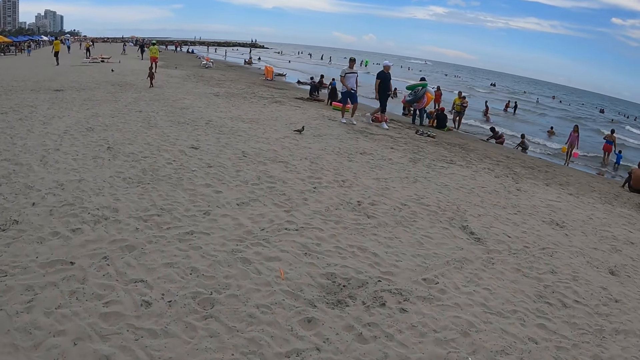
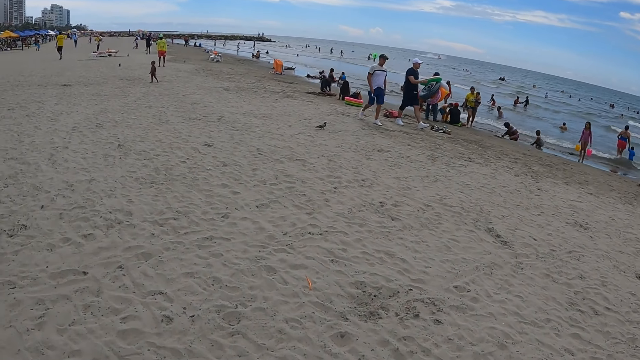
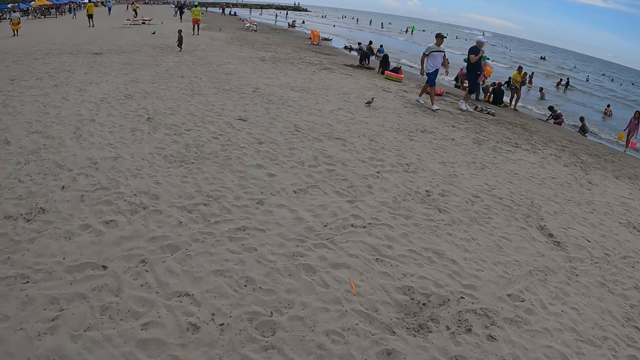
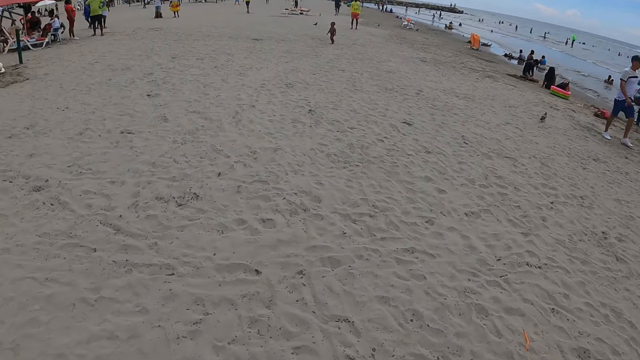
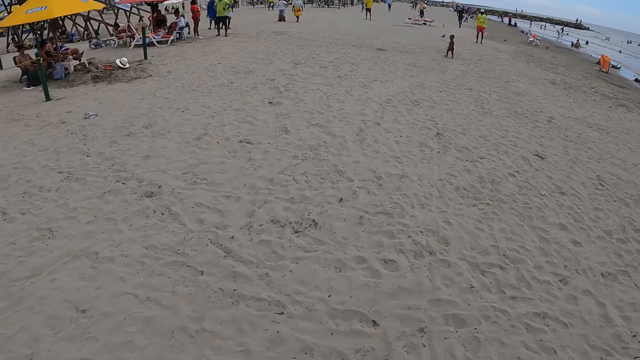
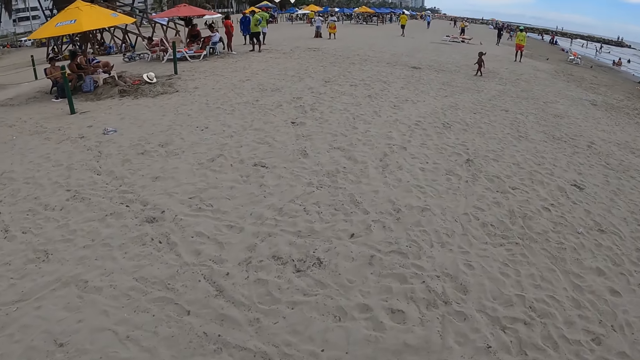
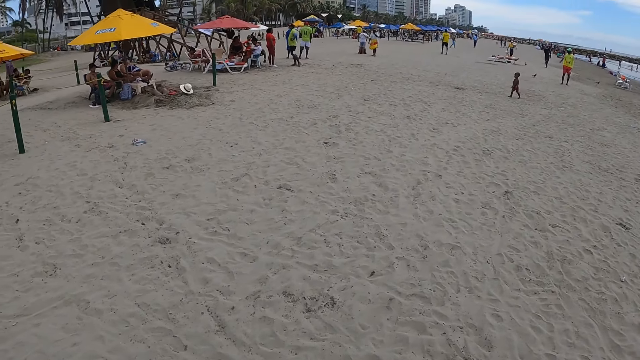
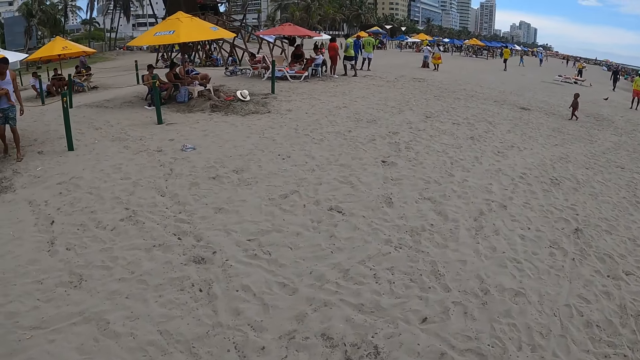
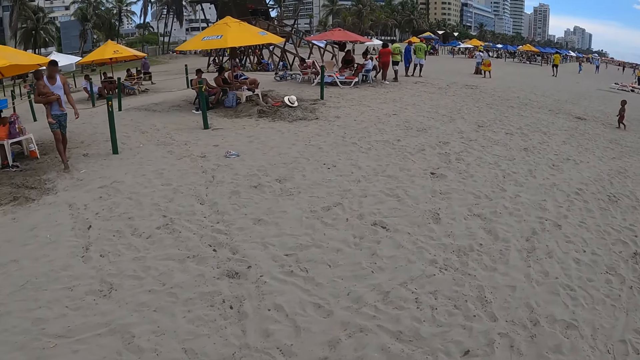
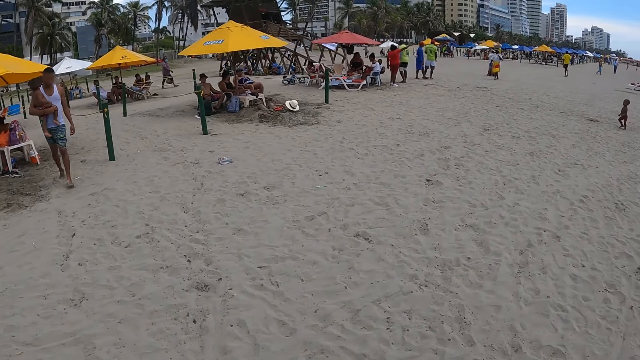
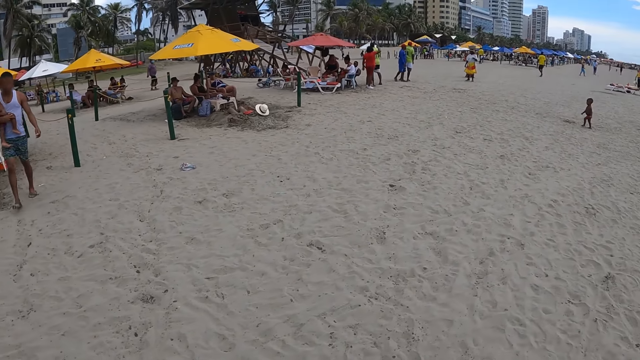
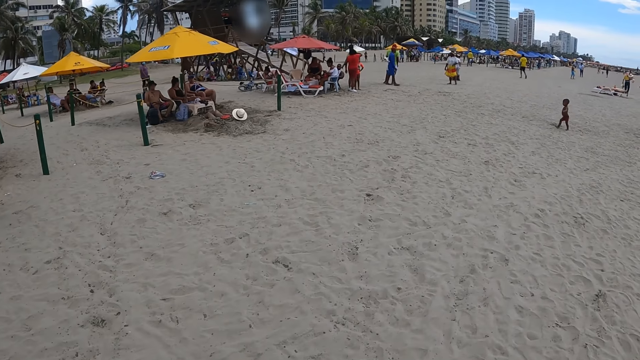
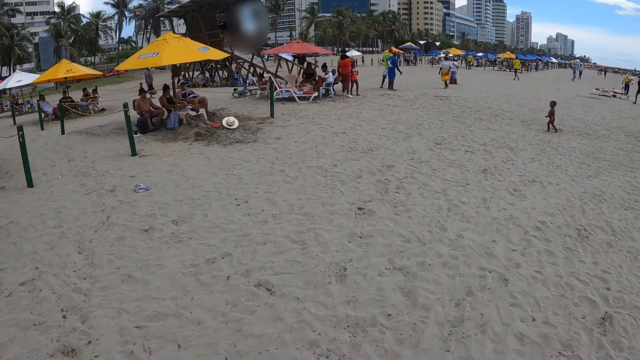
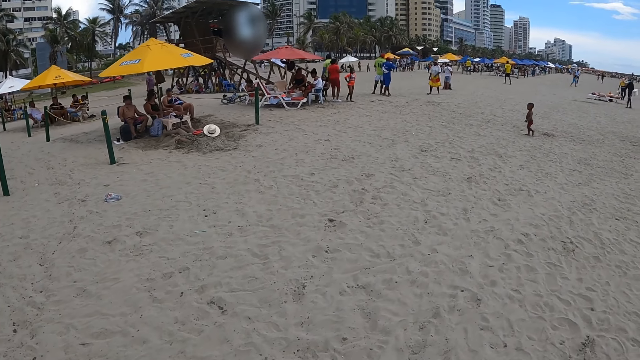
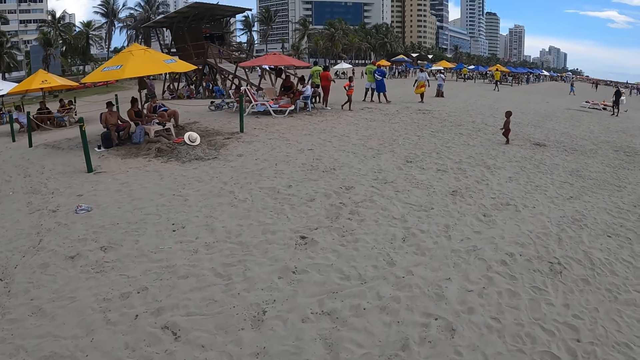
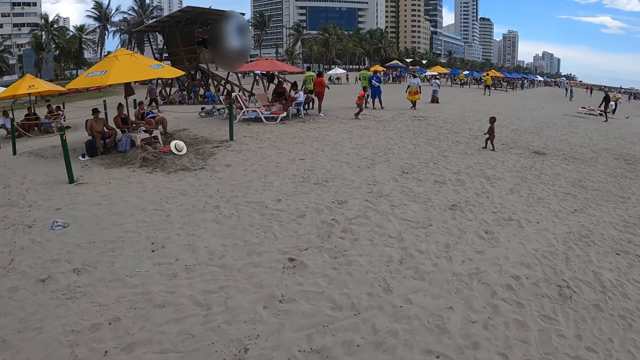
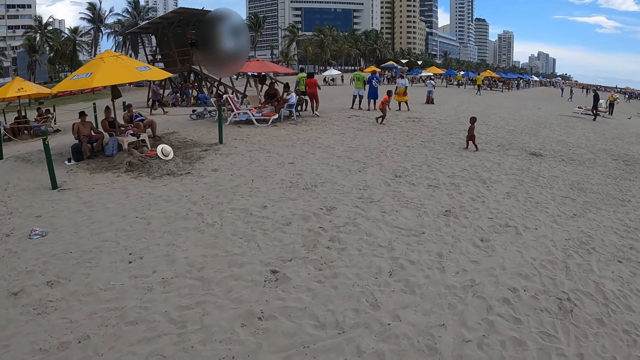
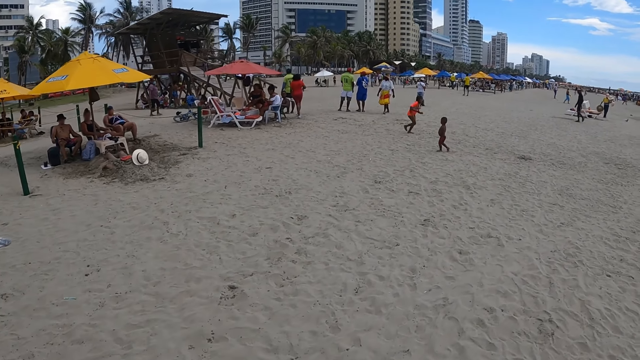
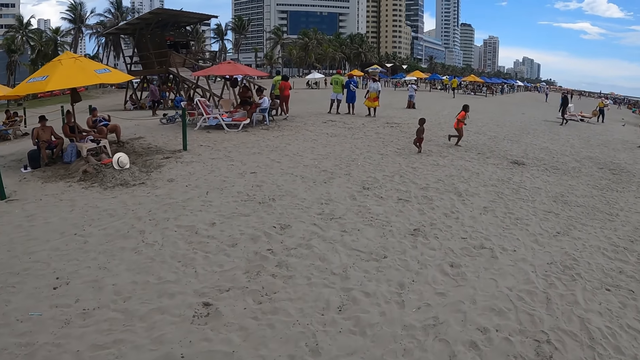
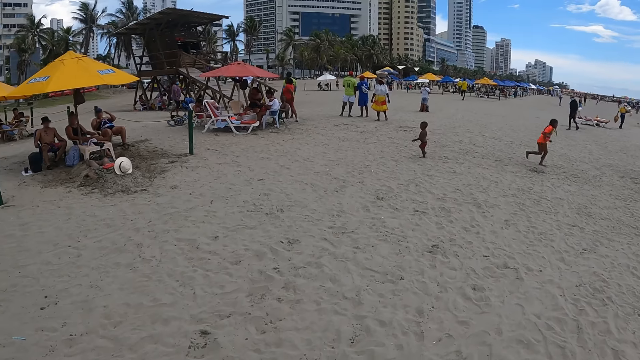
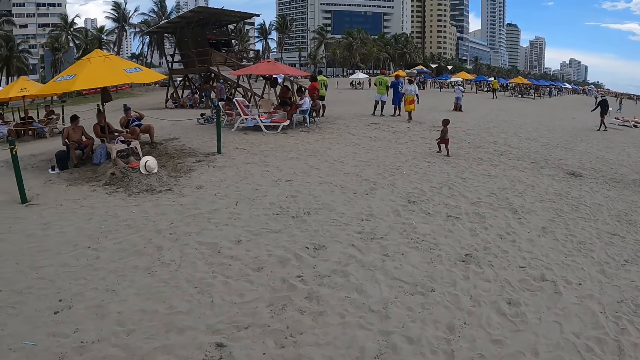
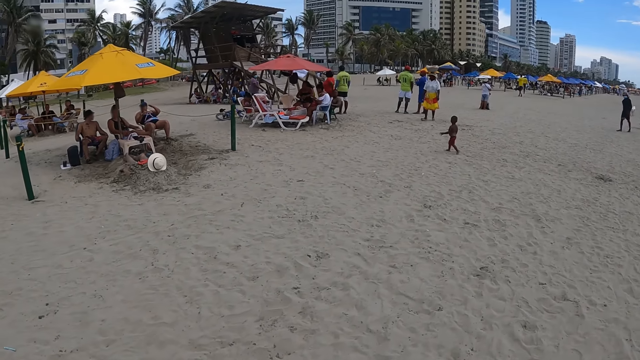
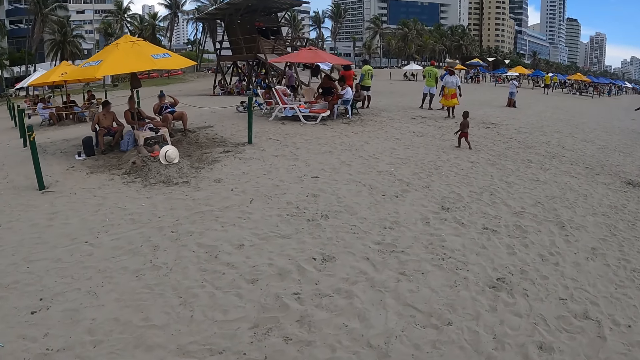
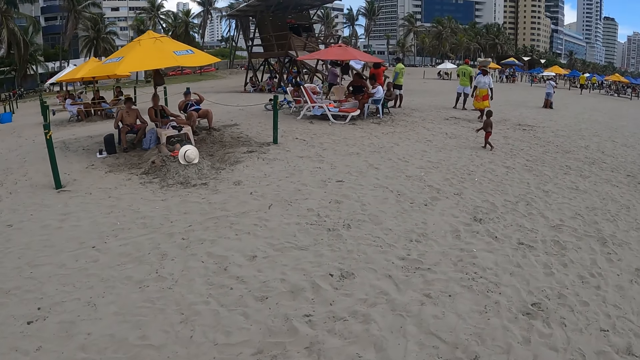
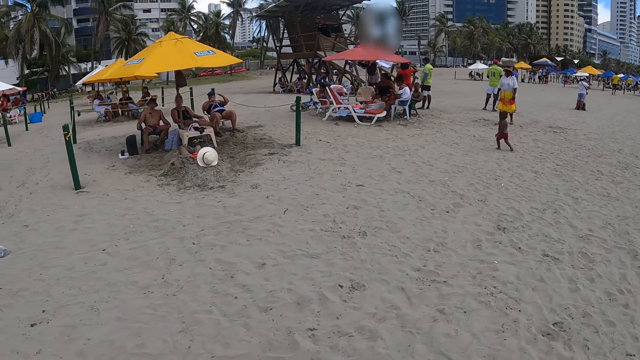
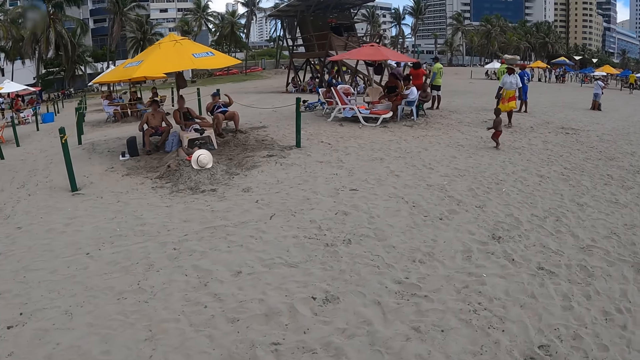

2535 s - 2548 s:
The camera wearer looks around. They walk around.

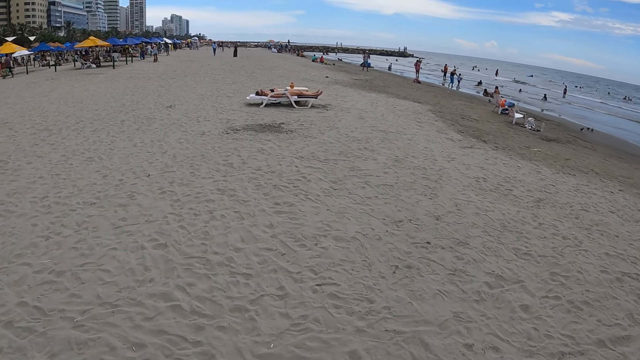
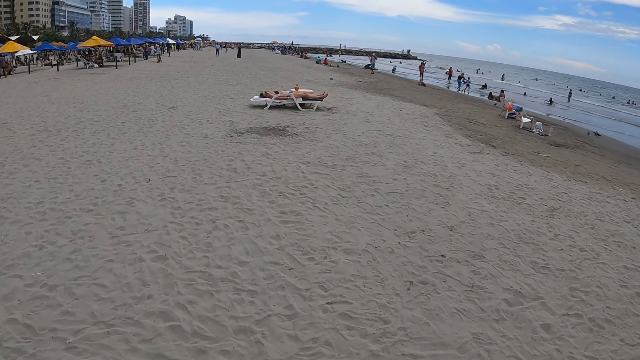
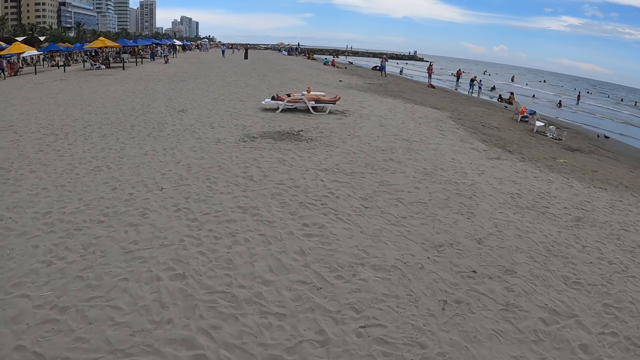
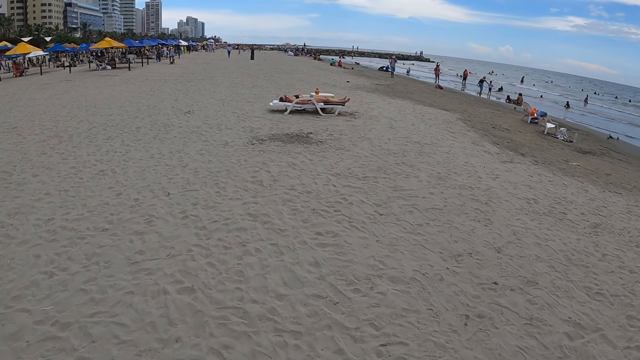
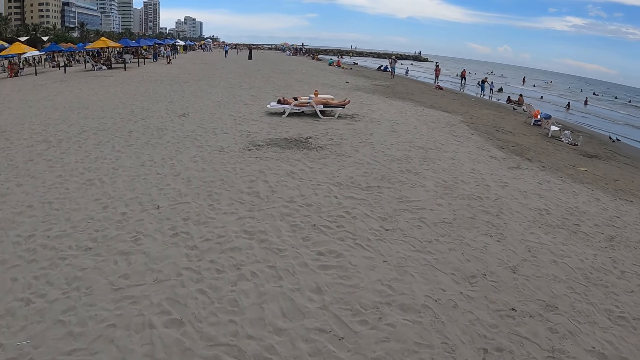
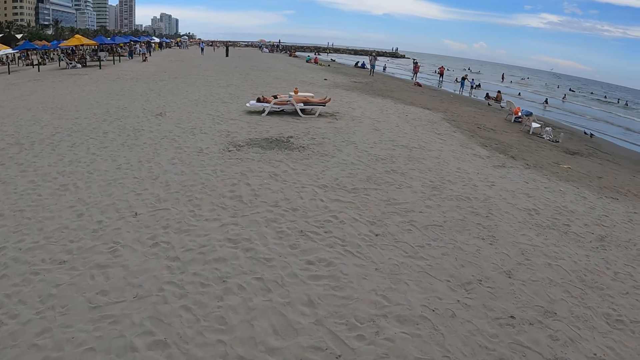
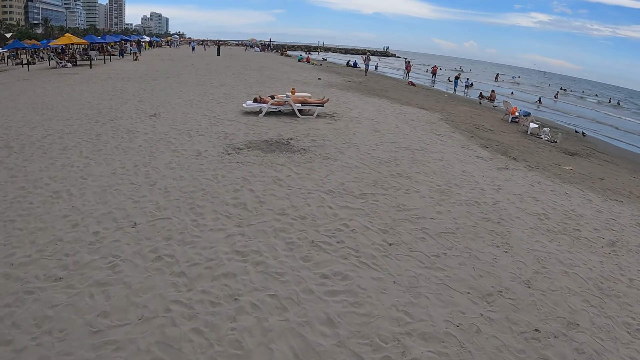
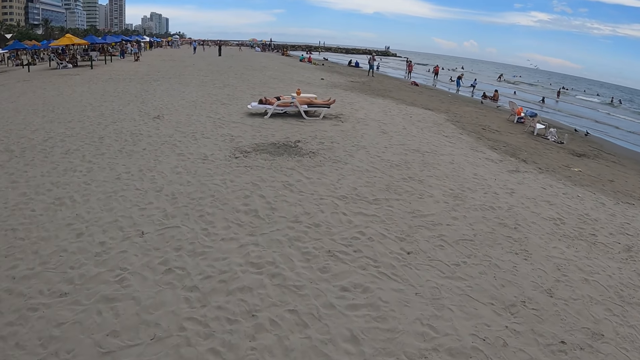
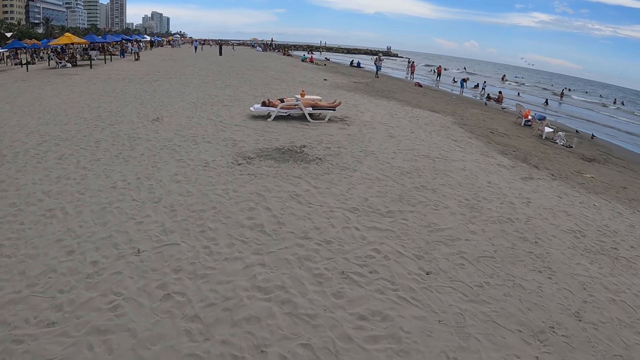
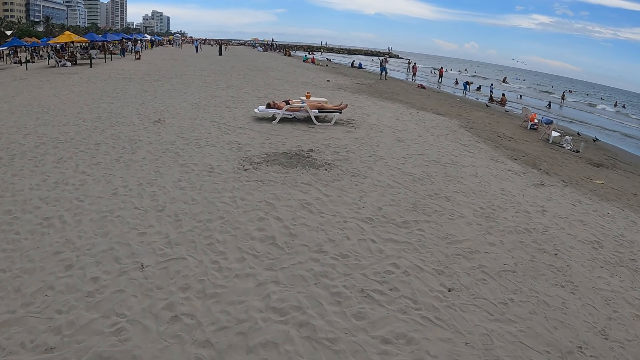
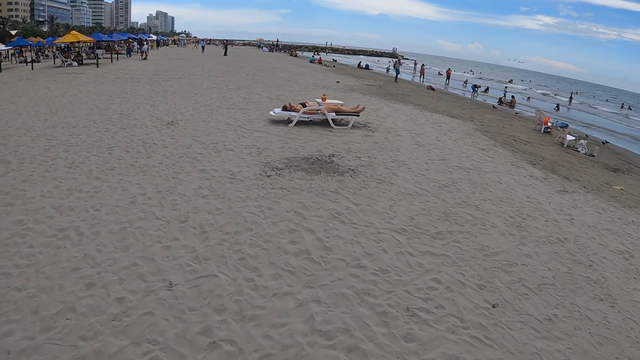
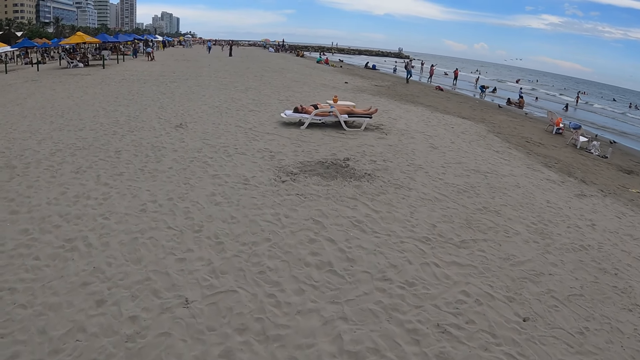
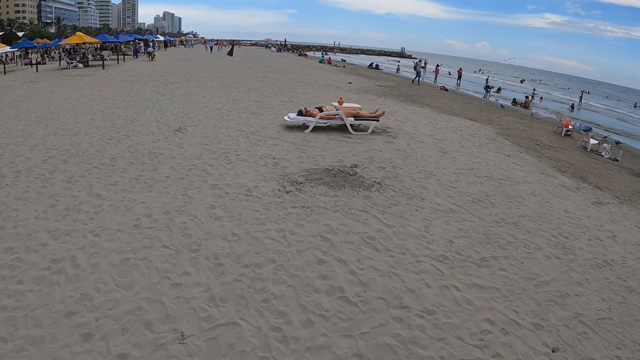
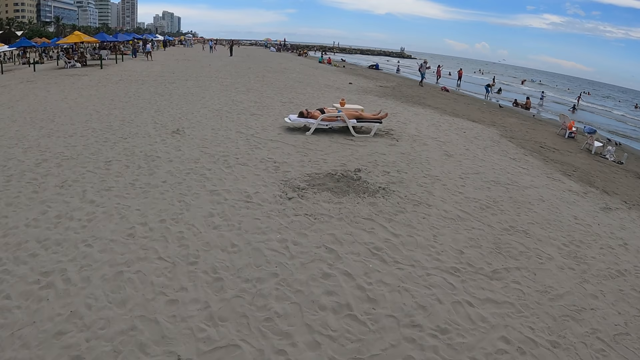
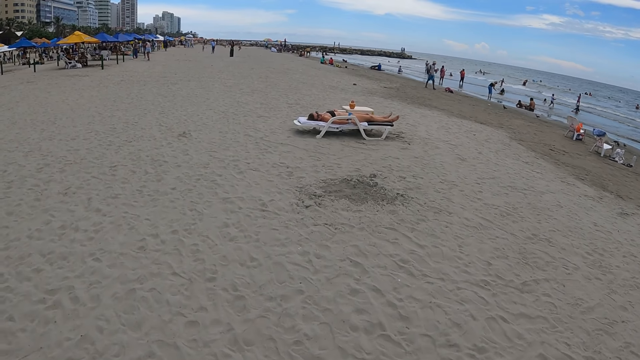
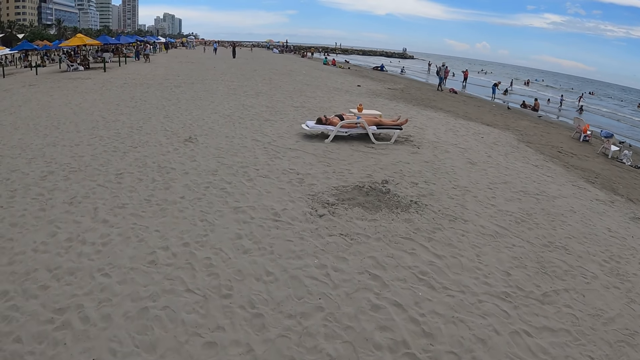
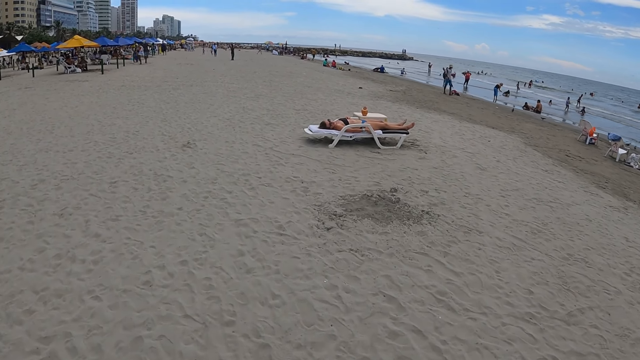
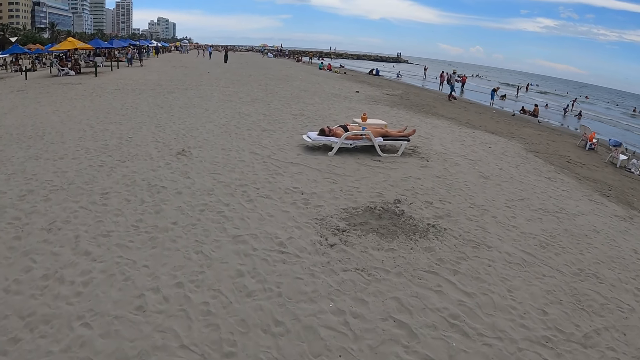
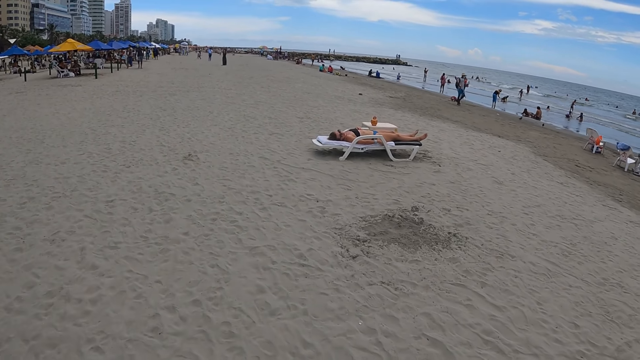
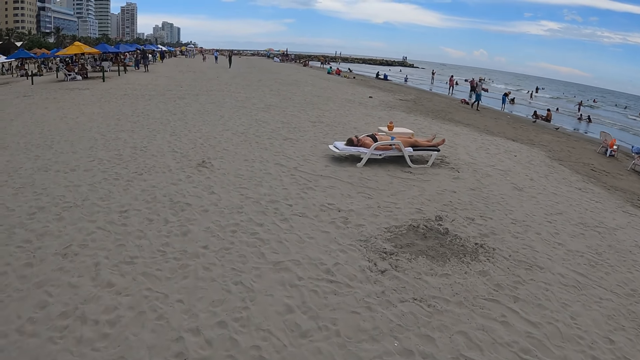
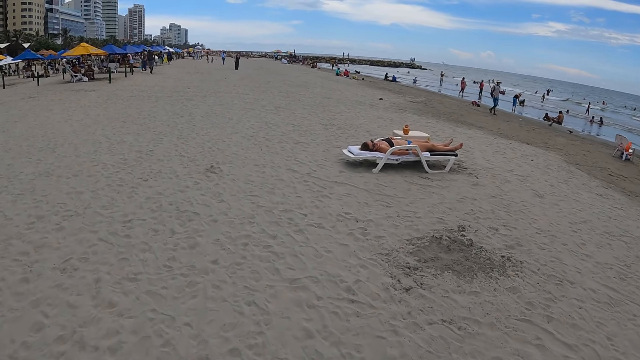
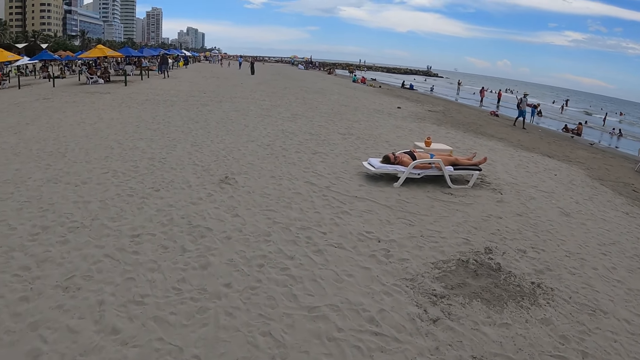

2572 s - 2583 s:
The camera wearer walks around.
